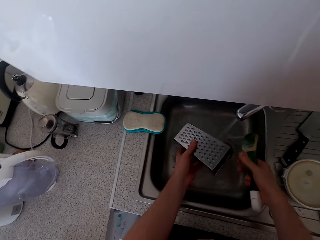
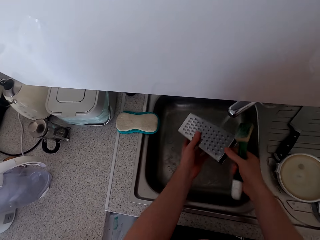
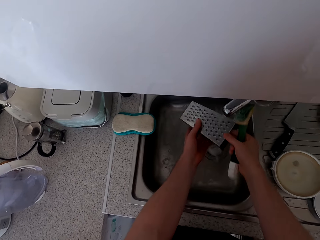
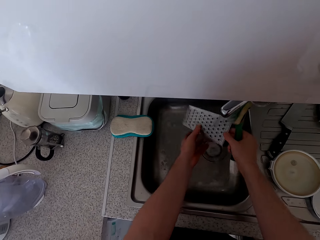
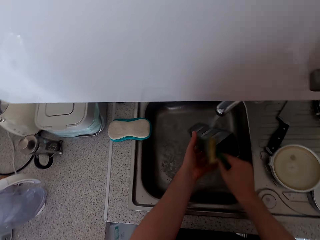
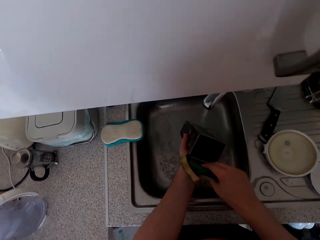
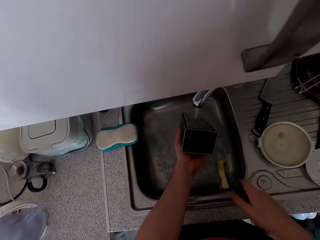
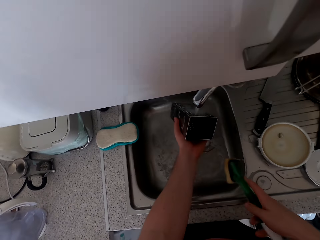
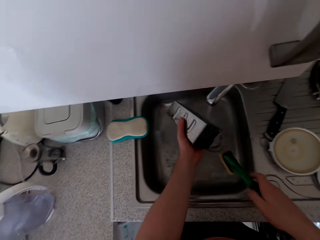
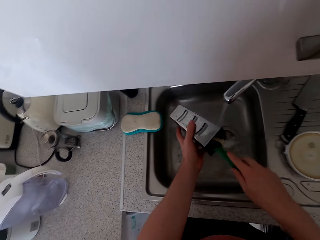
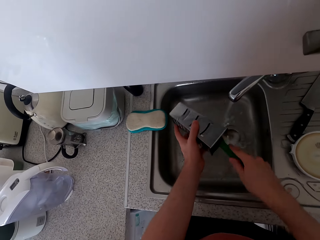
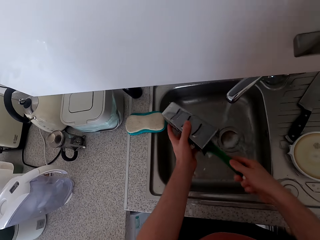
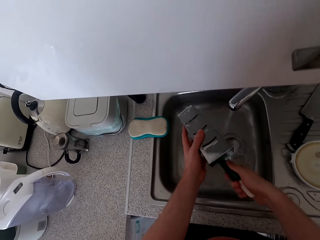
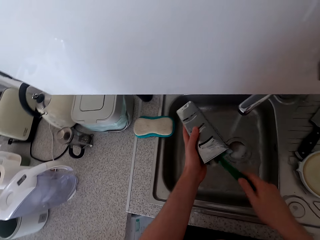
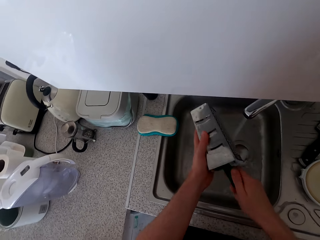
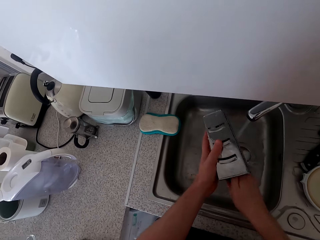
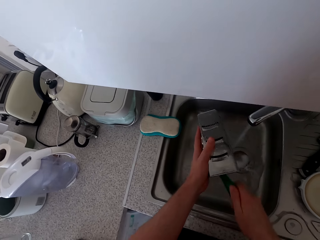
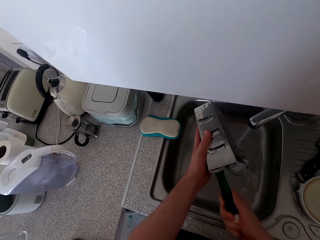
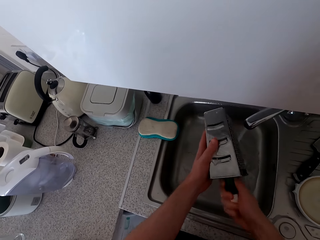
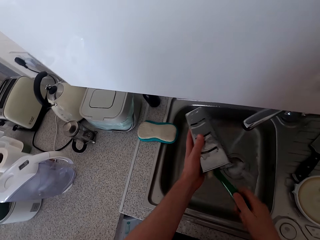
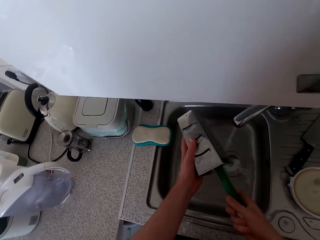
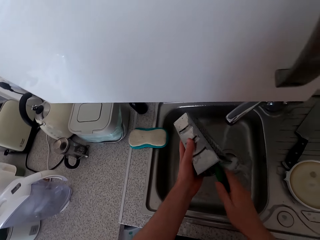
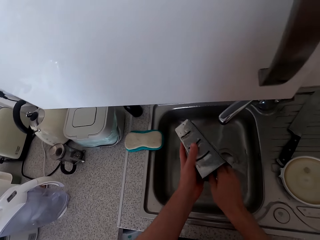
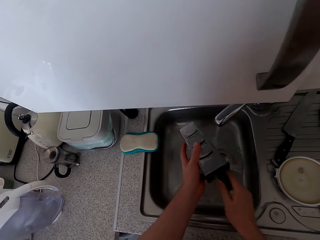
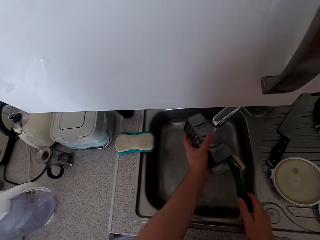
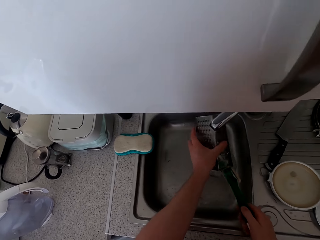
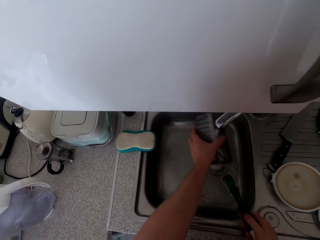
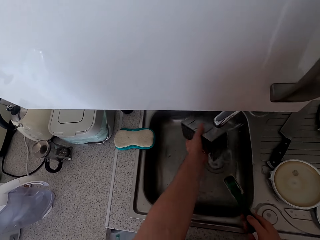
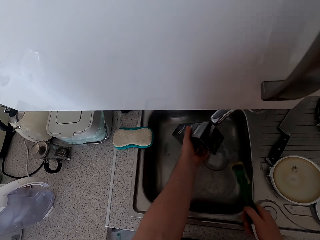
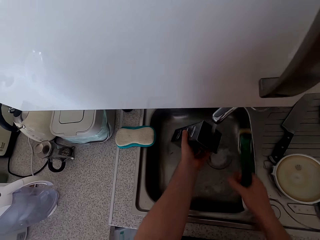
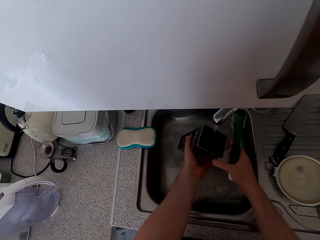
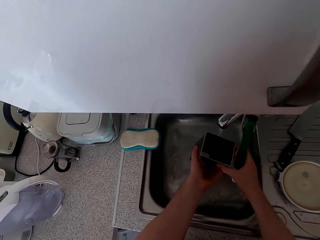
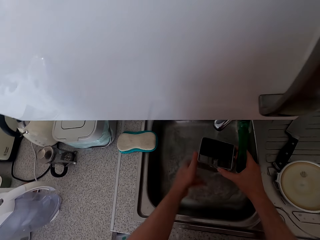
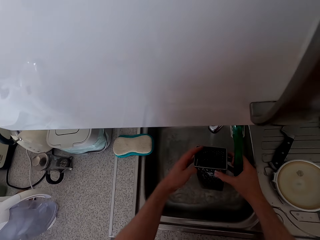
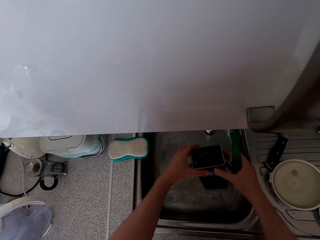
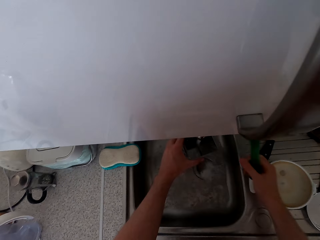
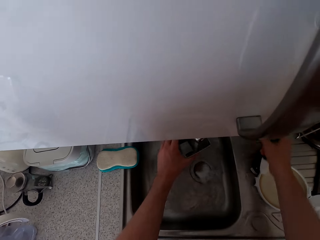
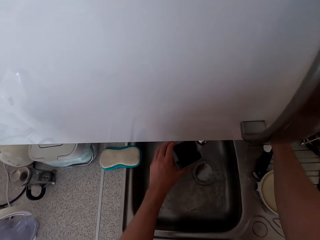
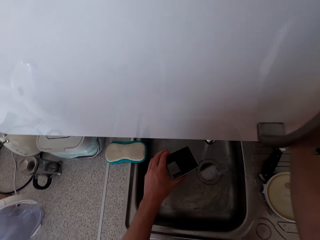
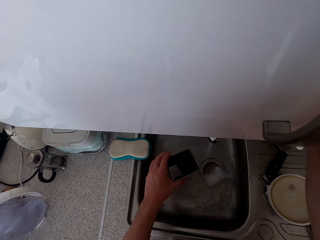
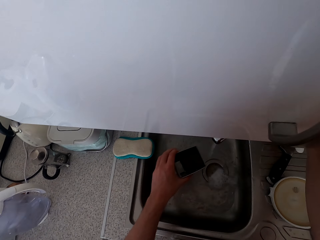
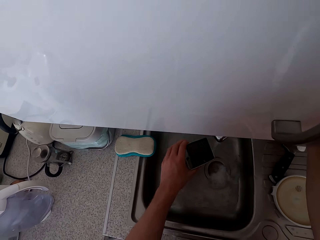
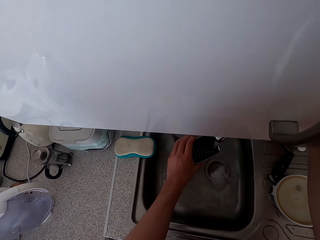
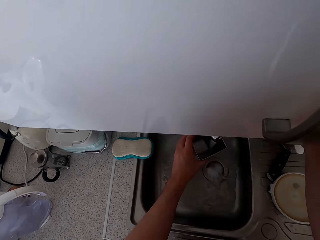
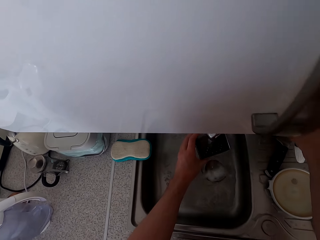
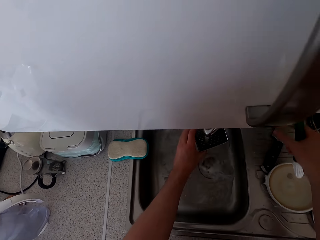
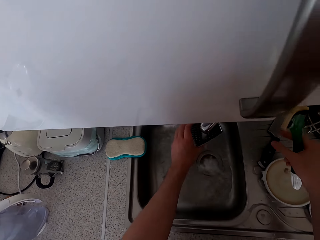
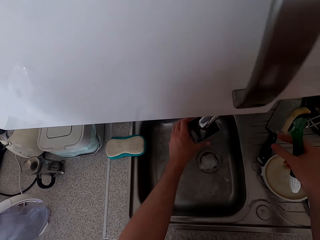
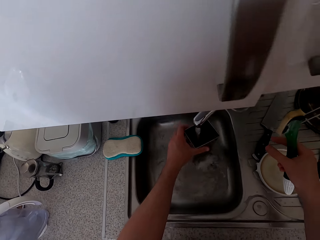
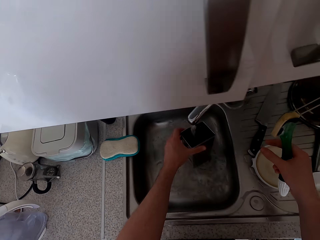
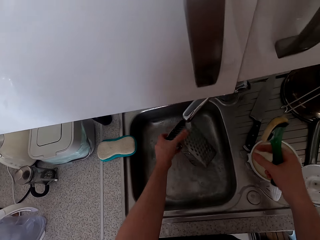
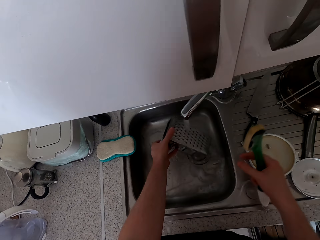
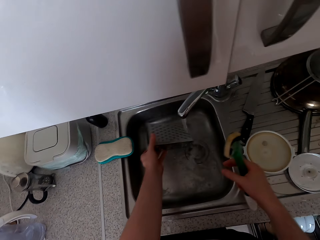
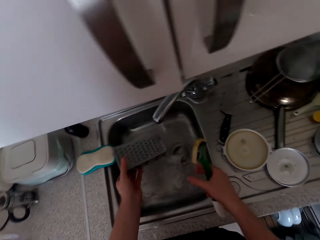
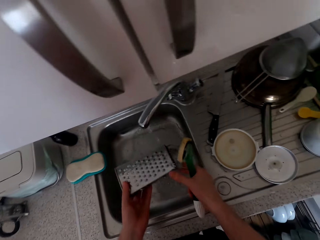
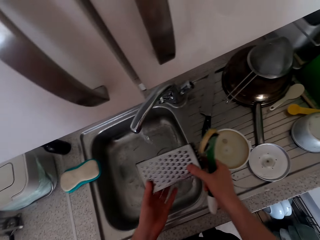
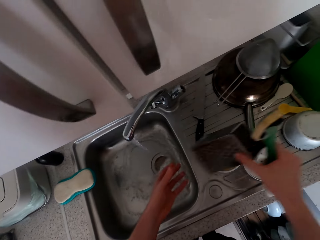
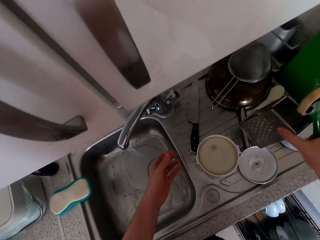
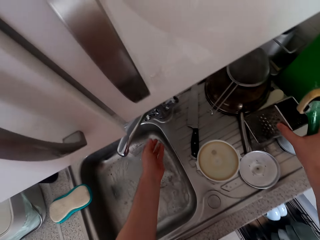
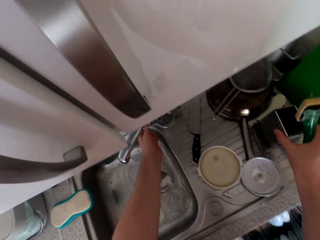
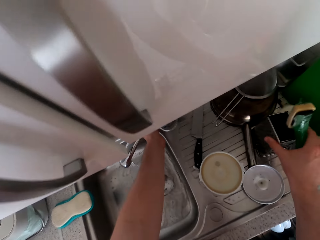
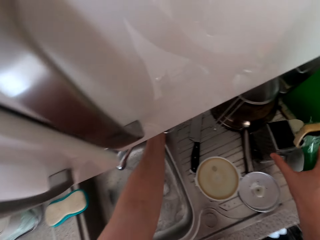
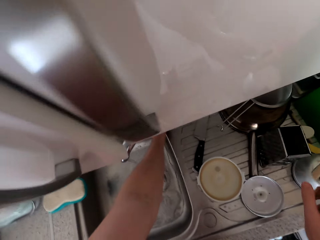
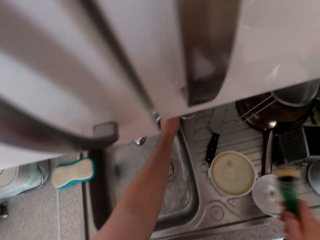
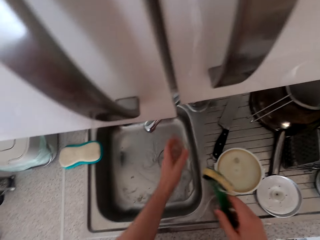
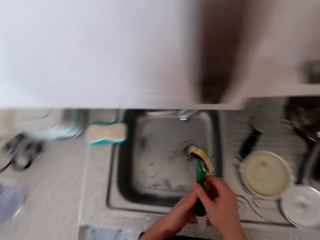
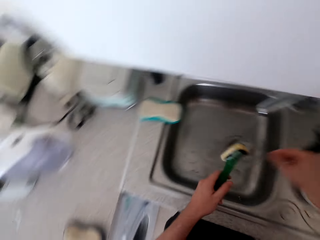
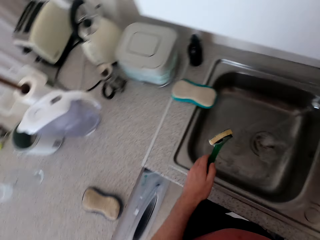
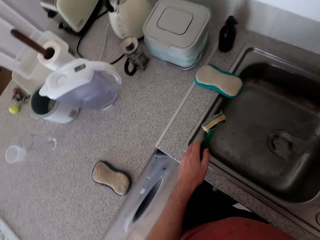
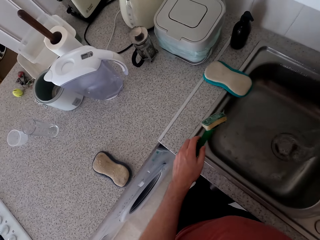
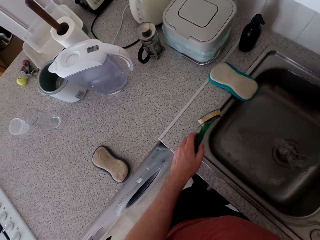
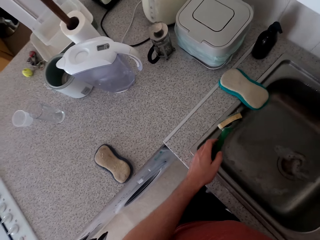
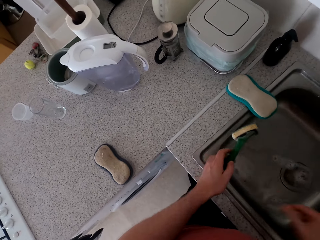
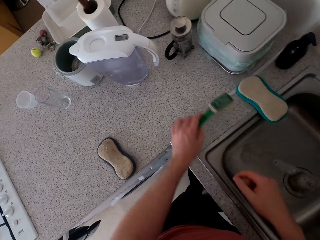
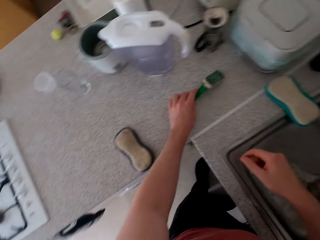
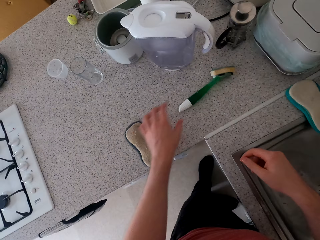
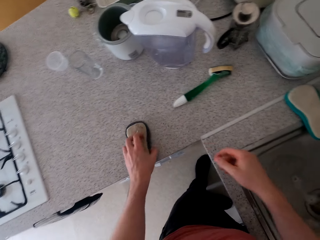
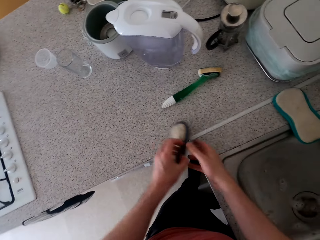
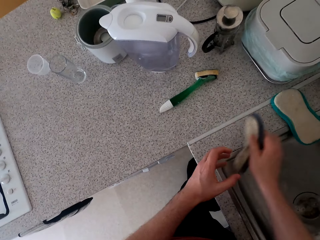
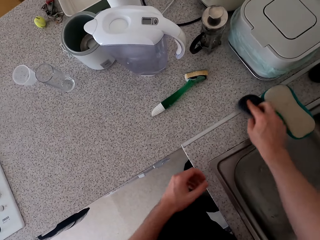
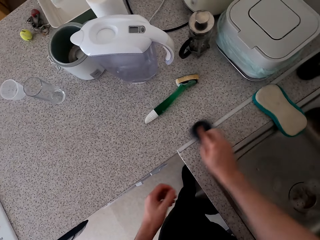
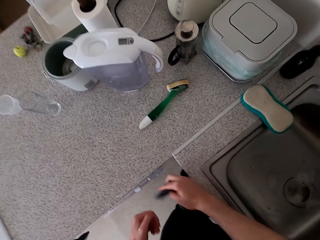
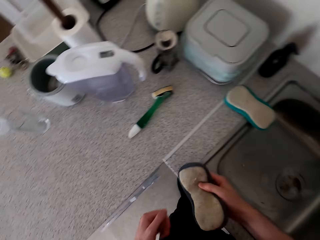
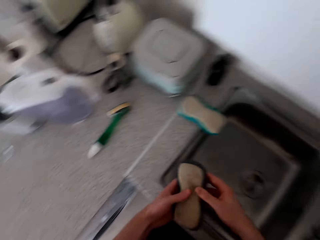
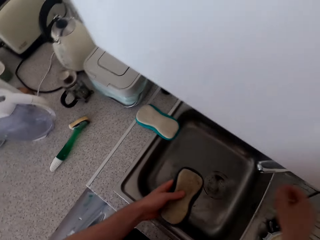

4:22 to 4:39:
The camera wearer rinses a grater. They wash the grater. They put the grater on the sink. They close the tap. They put a washing brush on the kitchen slab. They take a wiping cloth or sponge. They wipe the countertop.

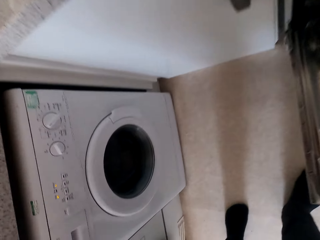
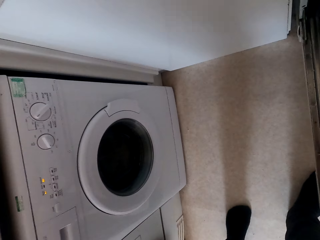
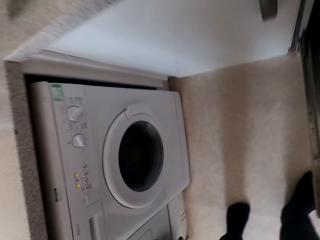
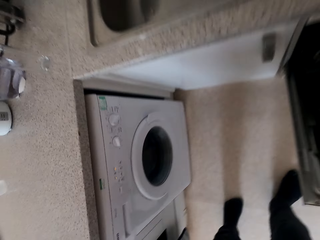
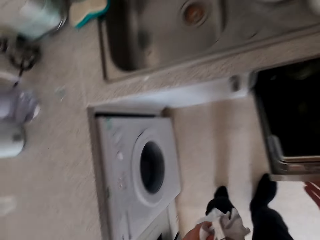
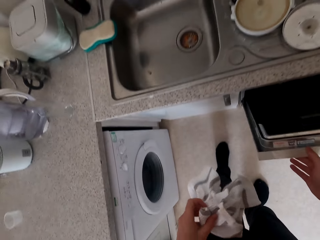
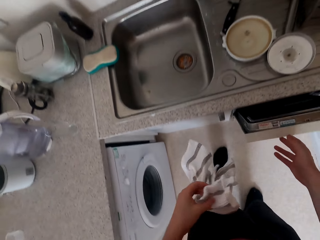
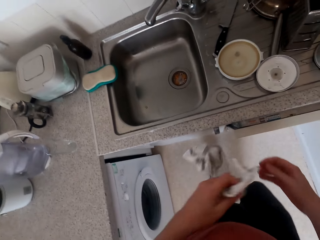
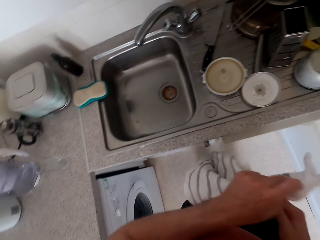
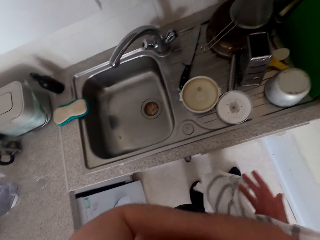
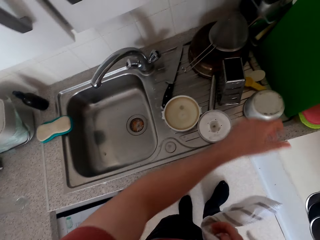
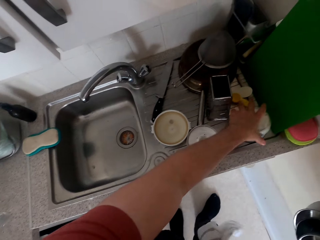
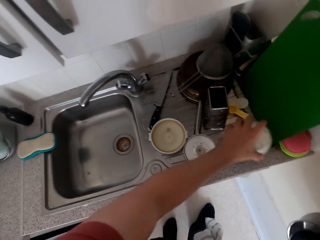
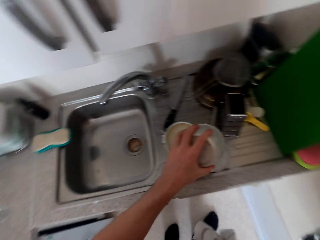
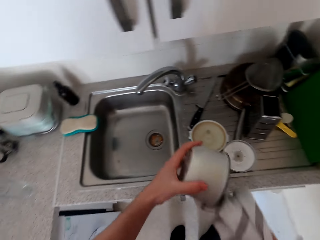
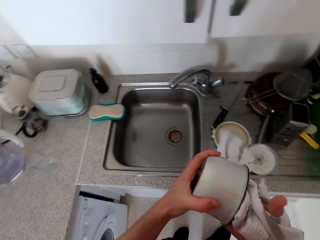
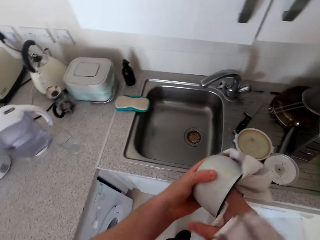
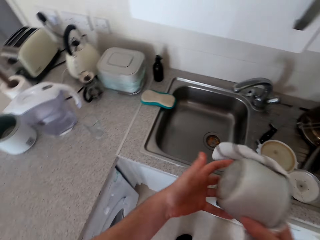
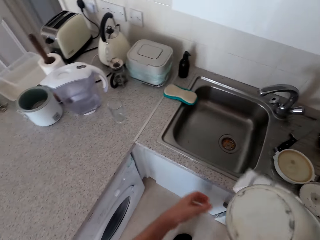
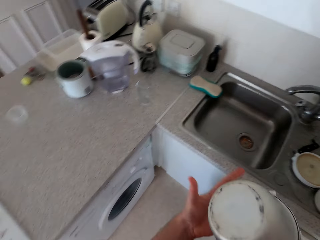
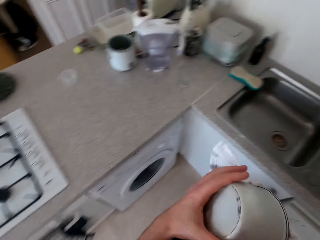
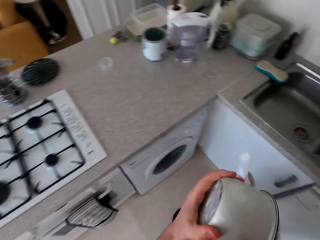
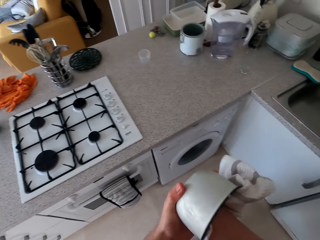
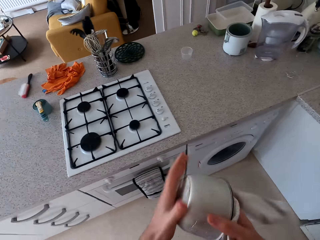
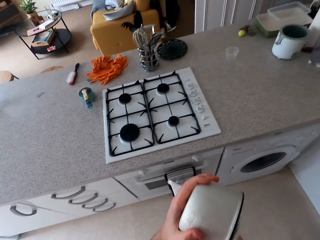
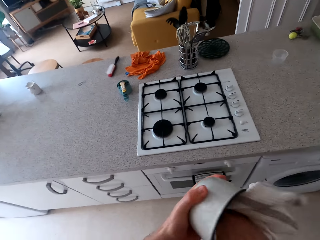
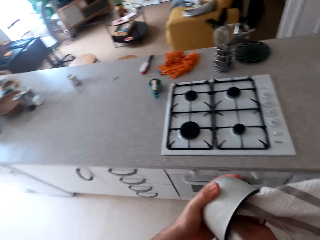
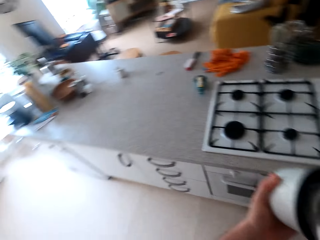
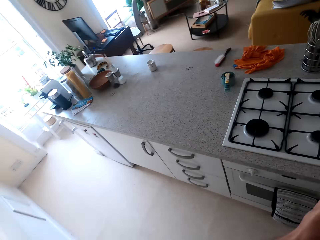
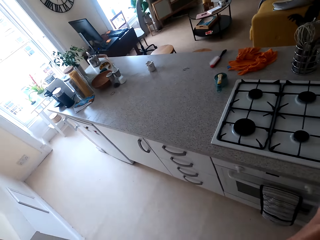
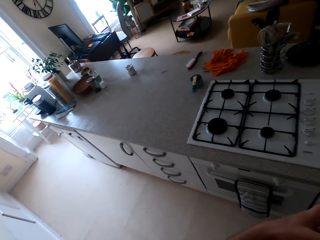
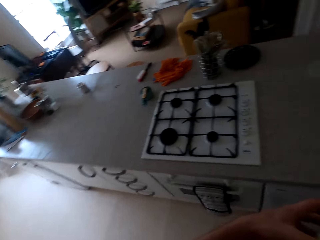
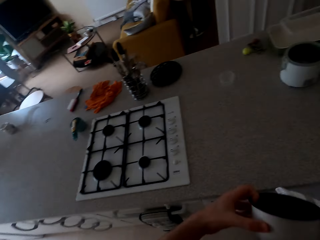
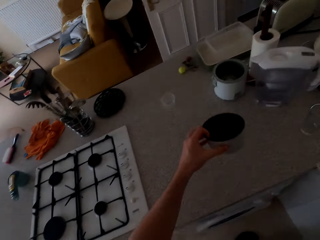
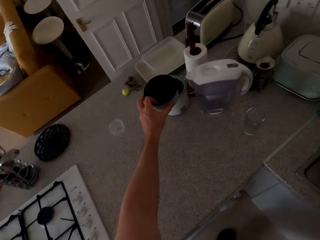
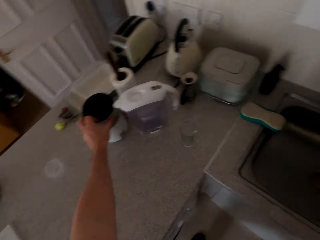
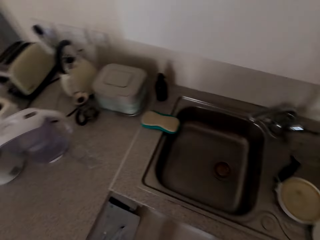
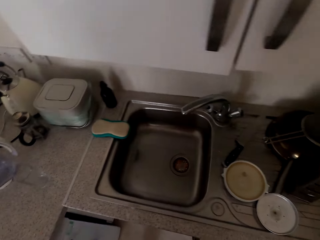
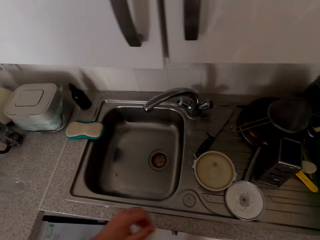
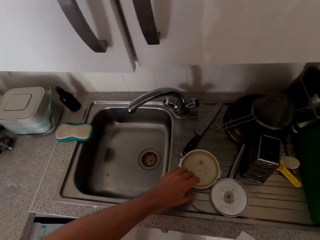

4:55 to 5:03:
The camera wearer holds the kitchen towel. They pass the towel to the right hand. They move the bowl on the table. They pick the bowl. They dry the bowl. They walk in the kitchen. They place the bowl on the table.
